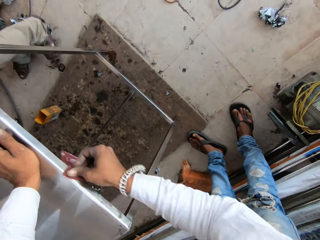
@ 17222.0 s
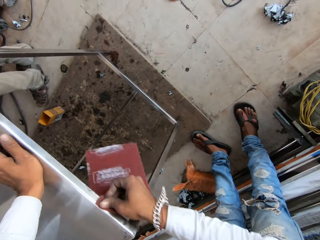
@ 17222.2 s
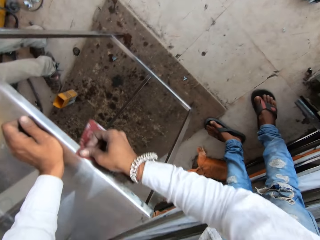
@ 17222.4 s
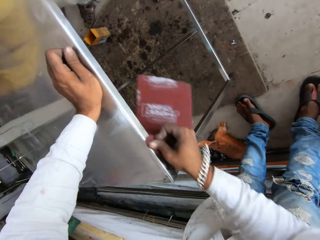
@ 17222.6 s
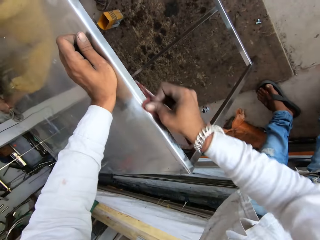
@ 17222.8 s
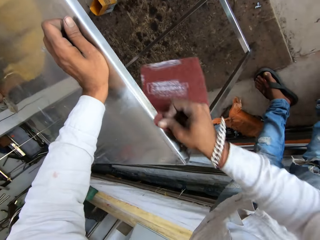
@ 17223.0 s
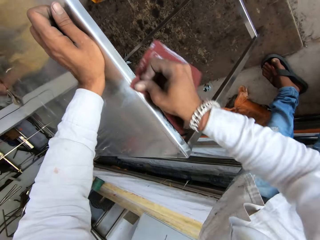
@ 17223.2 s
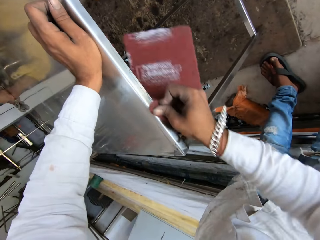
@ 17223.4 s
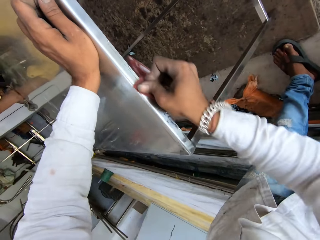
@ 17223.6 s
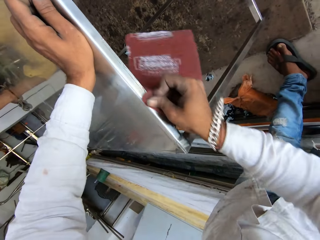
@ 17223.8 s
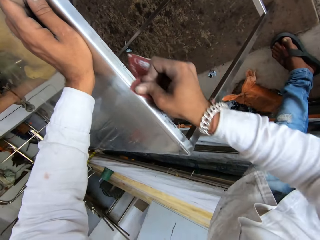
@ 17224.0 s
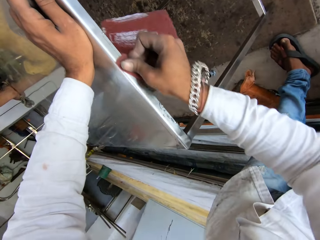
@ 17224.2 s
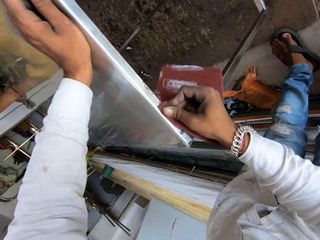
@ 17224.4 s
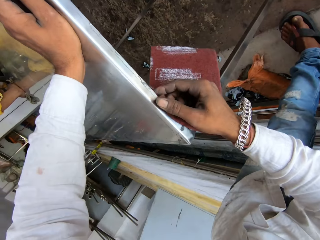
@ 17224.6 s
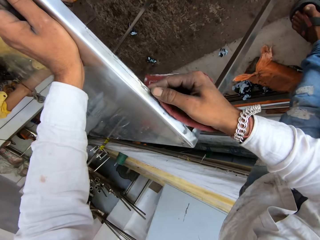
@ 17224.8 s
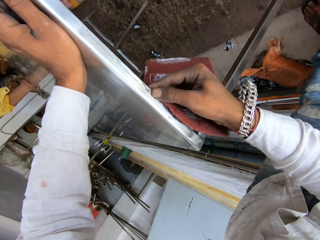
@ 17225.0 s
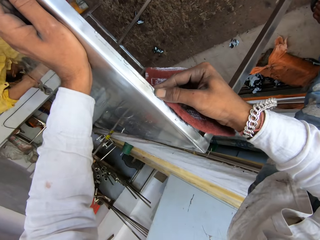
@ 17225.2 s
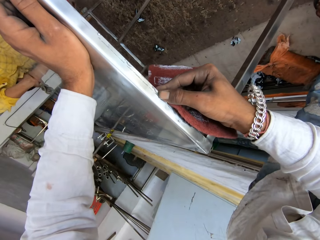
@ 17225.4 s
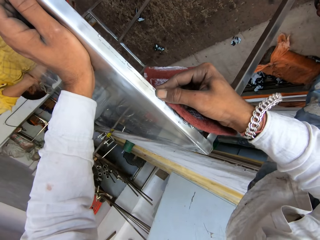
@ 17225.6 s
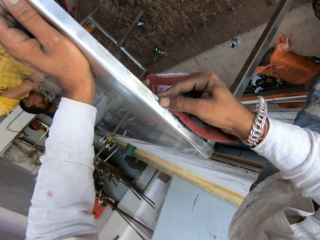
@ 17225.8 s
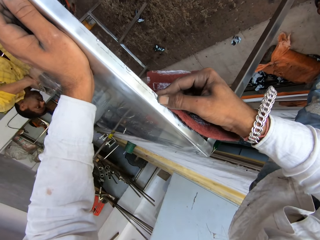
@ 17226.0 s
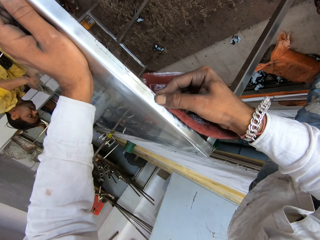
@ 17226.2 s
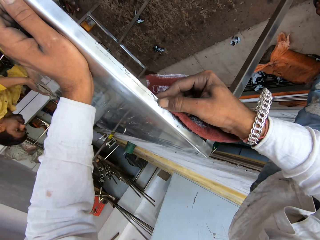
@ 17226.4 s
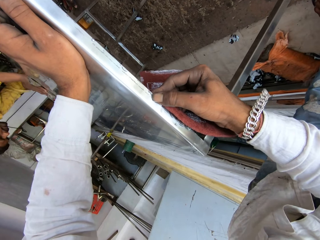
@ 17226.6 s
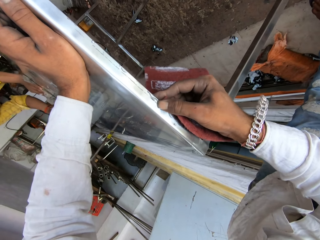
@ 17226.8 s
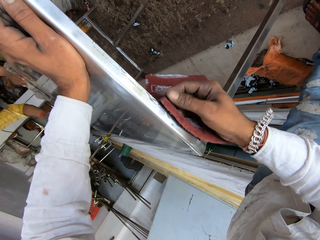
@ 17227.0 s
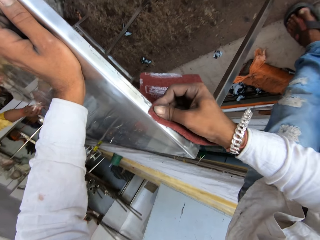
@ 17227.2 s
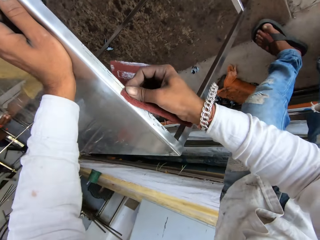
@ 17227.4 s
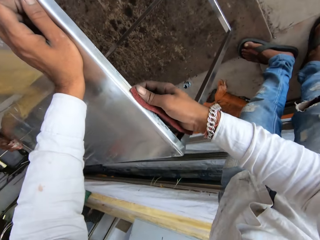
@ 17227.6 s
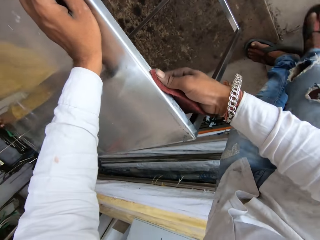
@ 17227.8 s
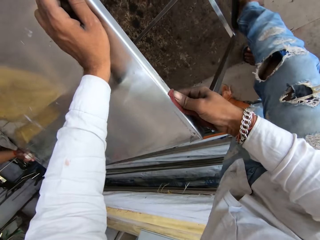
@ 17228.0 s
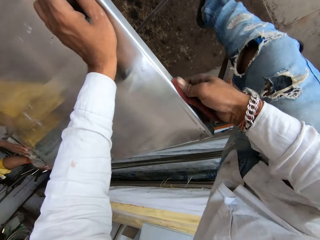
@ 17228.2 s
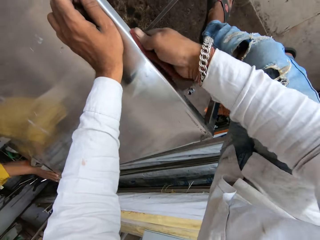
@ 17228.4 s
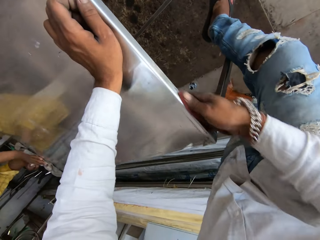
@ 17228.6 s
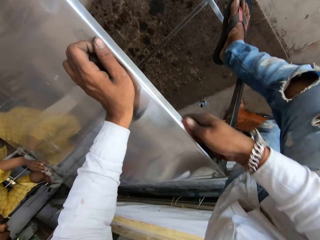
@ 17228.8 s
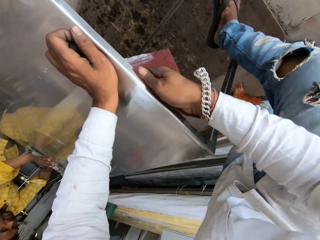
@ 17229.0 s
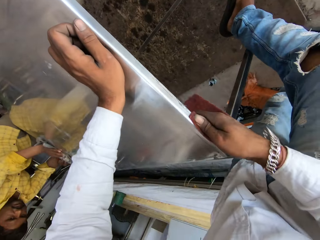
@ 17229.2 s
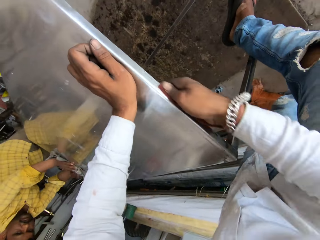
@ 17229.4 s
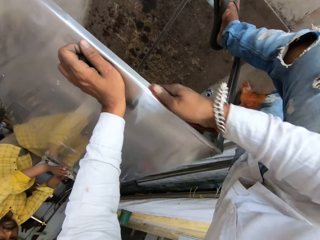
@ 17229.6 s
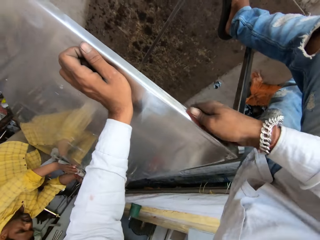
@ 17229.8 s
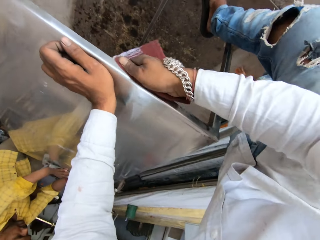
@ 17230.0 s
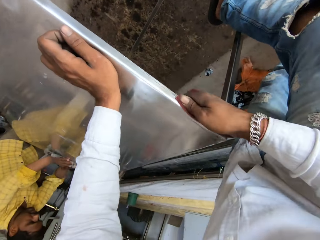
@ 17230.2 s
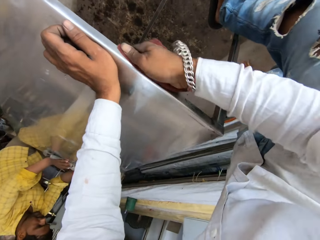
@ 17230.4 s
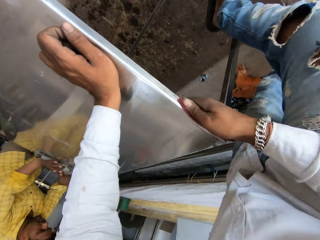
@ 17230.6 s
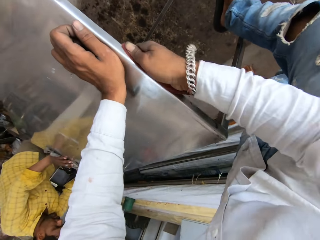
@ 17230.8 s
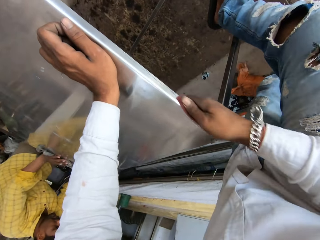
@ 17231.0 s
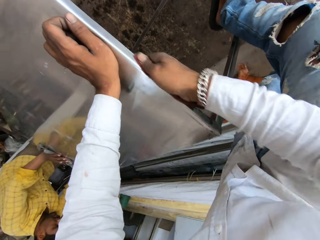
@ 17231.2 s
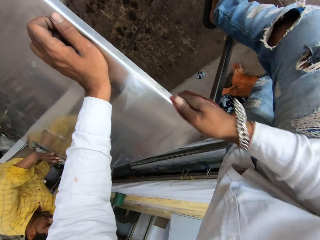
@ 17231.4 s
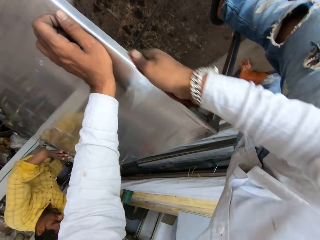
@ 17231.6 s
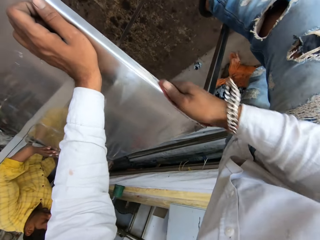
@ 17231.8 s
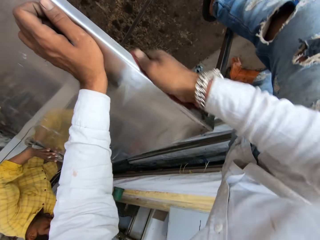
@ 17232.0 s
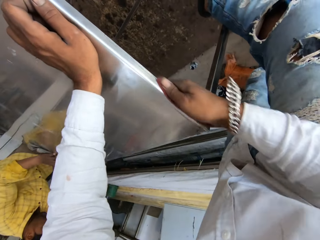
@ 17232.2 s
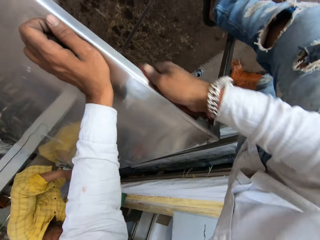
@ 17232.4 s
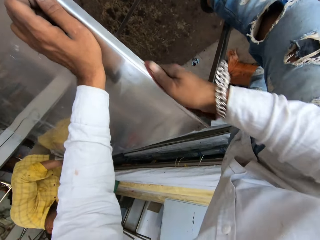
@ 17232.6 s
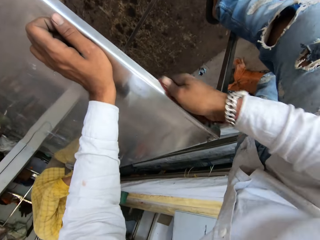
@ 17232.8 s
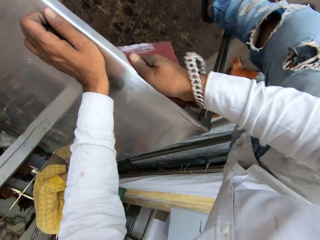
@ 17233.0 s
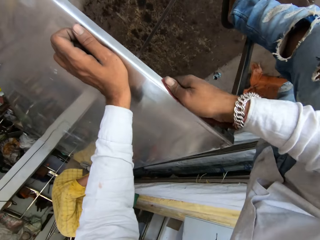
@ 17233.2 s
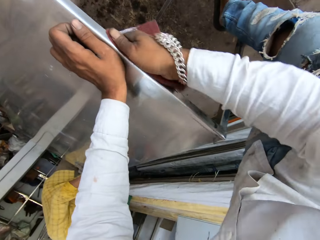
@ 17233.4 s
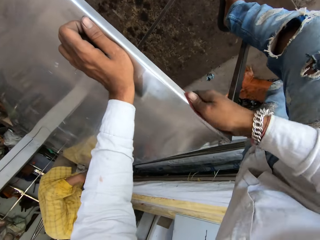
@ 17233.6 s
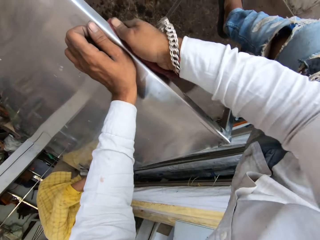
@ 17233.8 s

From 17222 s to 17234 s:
The camera wearer scrubs the table edge with the right hand thumb. They scrub the table edge with the piece of sponge. They step on the table side stretcher with the left leg.

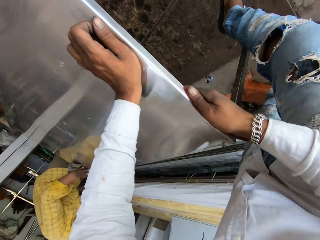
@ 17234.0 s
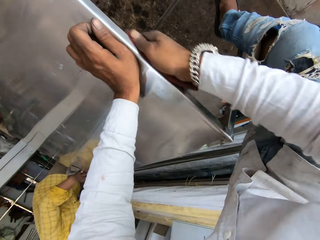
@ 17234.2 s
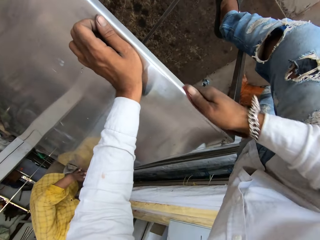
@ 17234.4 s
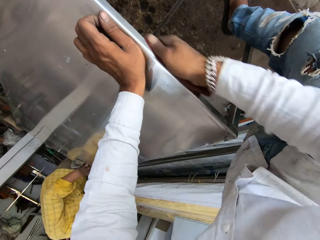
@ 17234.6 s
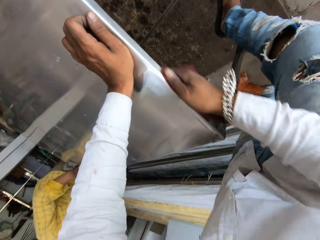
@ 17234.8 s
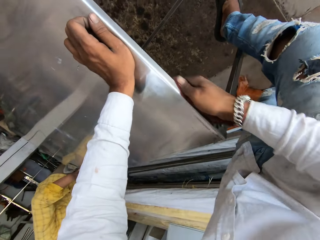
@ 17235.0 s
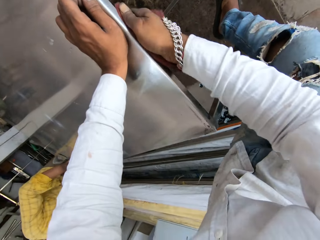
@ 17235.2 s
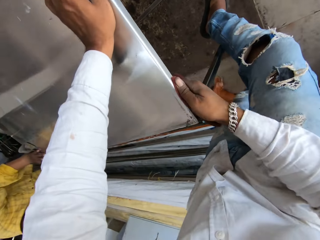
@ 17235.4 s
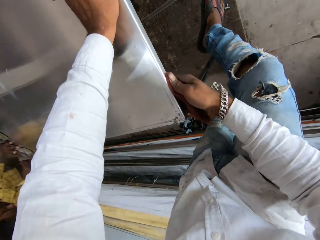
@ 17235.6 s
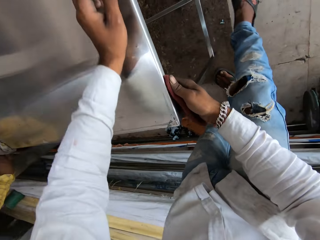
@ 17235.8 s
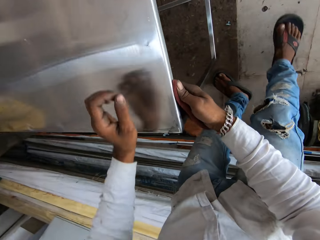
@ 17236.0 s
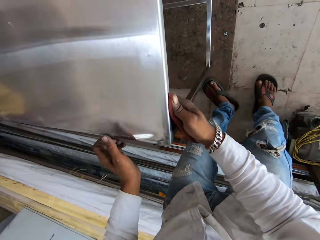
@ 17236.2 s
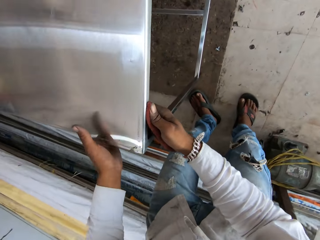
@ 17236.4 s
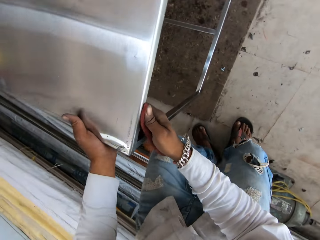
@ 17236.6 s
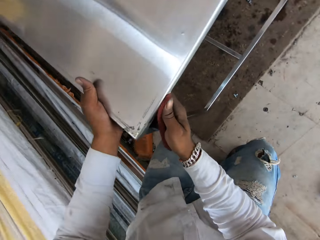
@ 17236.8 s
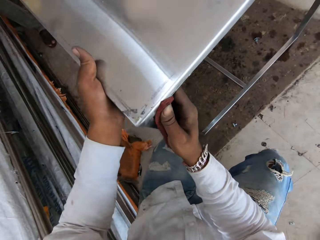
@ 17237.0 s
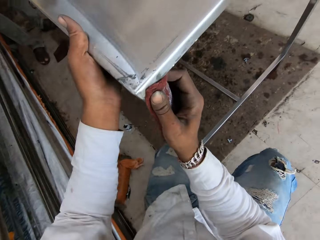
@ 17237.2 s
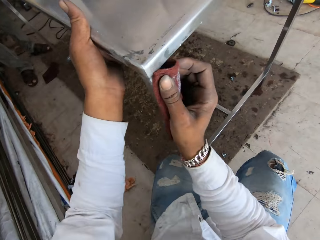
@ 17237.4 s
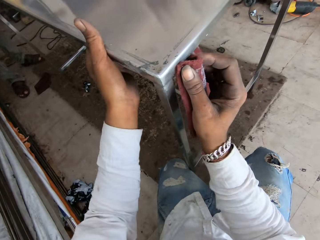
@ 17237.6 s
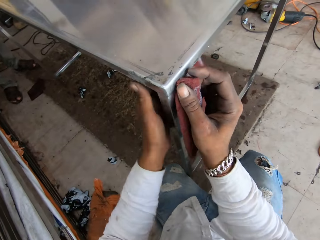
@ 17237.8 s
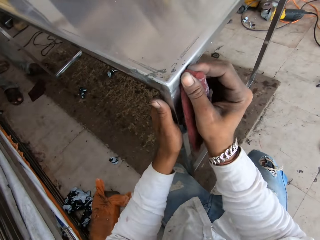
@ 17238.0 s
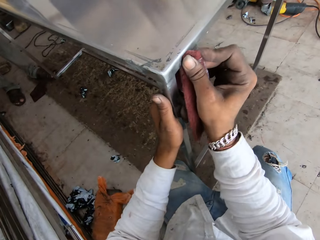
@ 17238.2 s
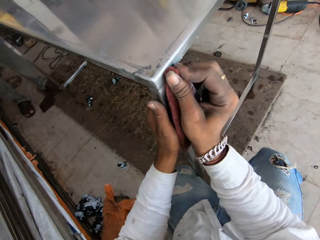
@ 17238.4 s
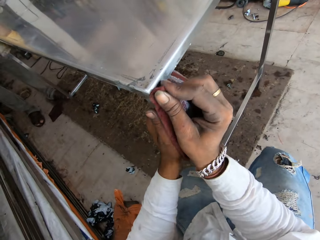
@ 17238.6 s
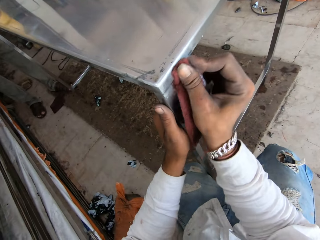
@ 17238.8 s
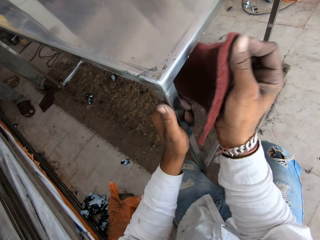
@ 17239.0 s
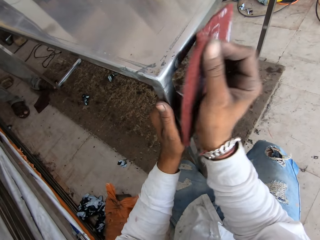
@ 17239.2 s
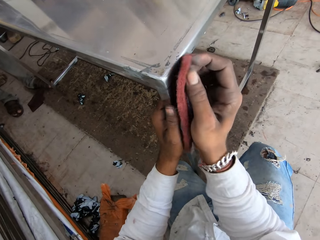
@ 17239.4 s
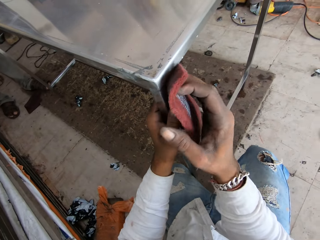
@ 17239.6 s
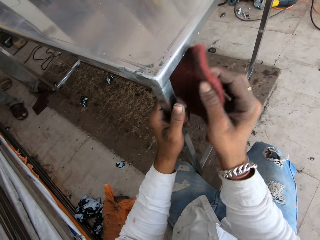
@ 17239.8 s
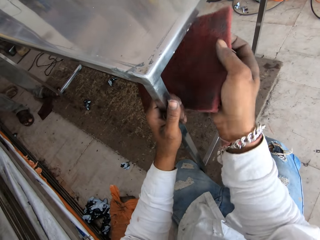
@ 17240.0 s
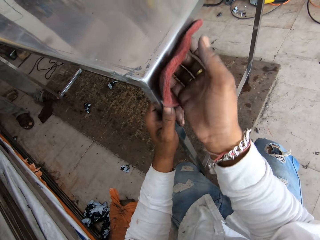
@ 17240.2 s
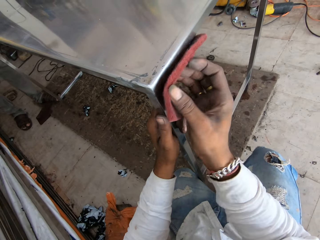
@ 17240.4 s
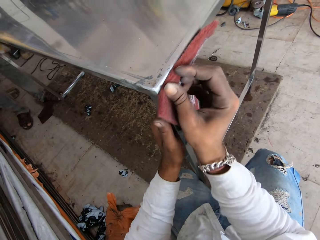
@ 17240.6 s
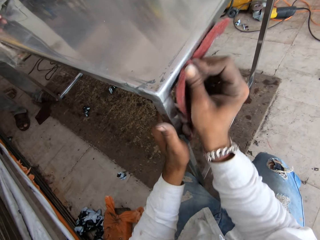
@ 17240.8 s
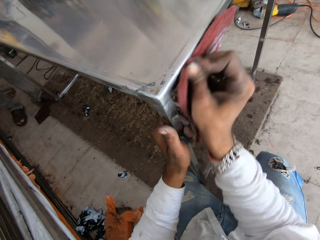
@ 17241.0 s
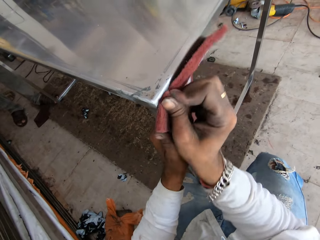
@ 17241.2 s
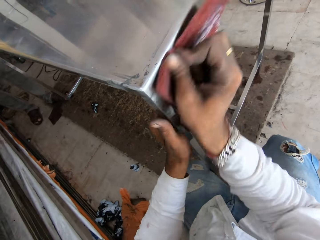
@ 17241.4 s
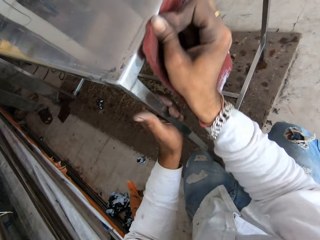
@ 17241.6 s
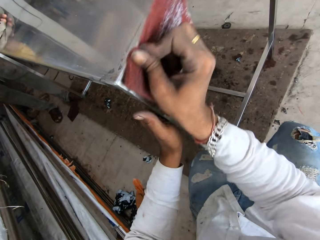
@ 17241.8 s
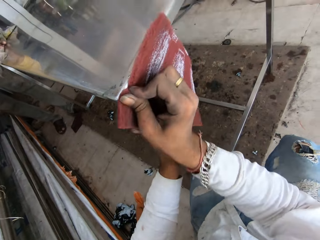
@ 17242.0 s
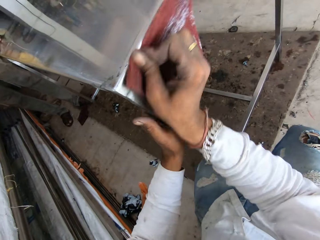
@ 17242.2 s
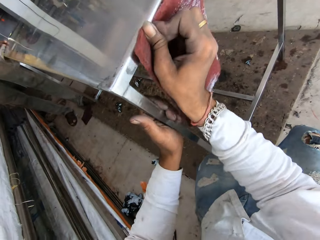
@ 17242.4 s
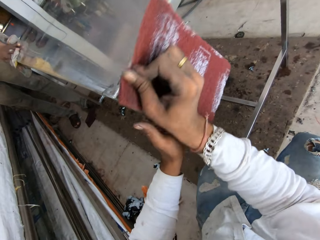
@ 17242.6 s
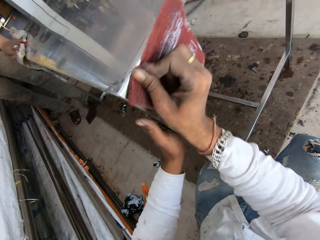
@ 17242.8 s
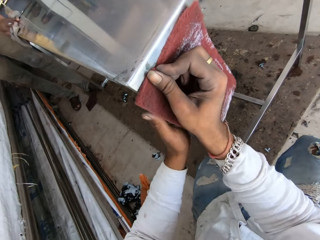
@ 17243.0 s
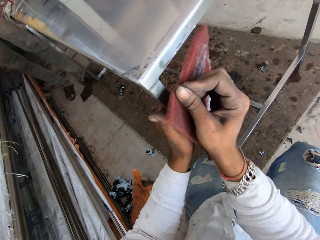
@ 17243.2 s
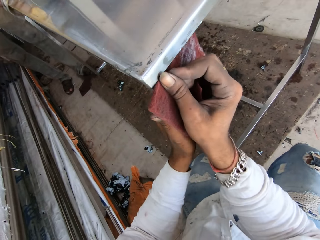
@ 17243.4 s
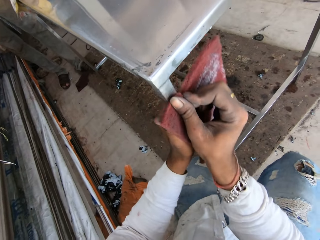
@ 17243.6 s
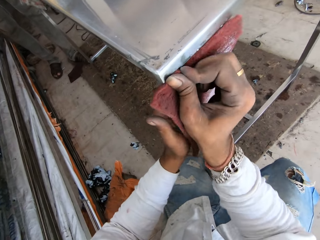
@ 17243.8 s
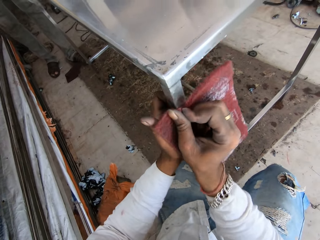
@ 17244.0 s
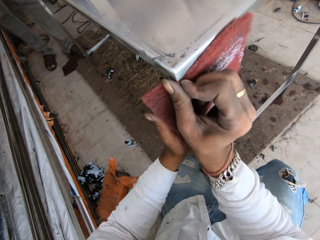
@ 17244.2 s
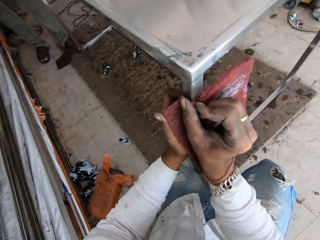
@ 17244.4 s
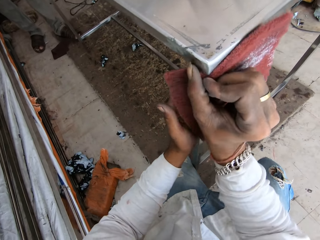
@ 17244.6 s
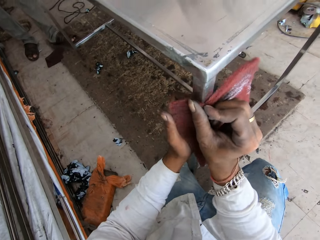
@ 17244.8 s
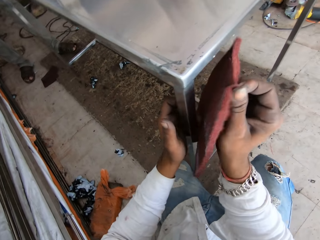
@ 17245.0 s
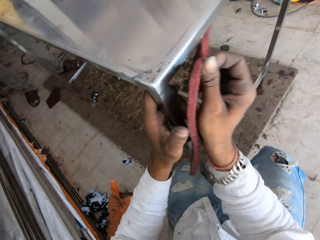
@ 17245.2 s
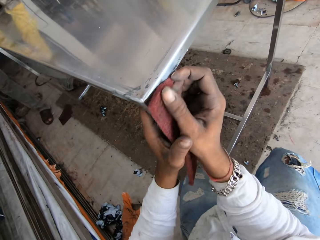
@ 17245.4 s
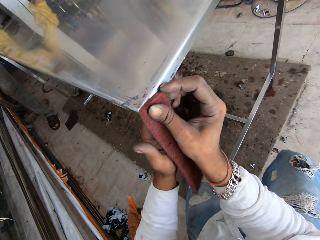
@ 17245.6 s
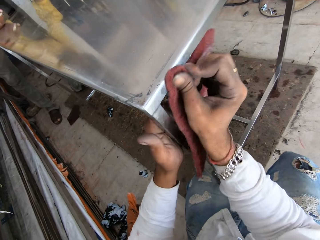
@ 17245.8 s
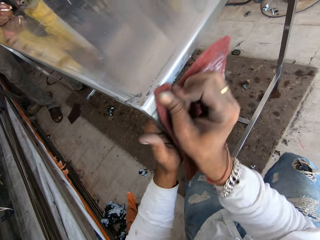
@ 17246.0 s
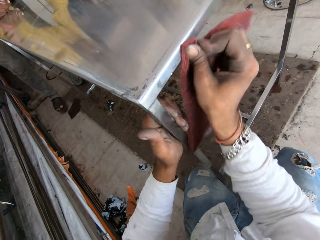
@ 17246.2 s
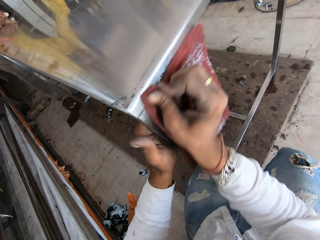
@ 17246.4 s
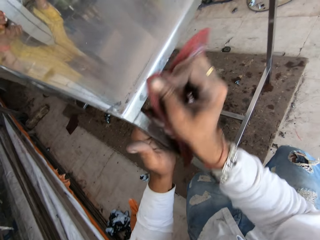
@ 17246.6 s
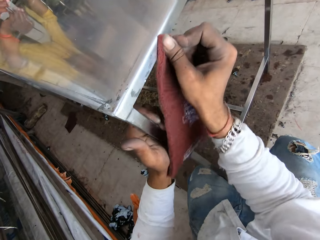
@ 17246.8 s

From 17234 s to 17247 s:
The camera wearer steps on the ground with the left leg. They squat on the ground. They scrub the table edge with a piece of sponge.
